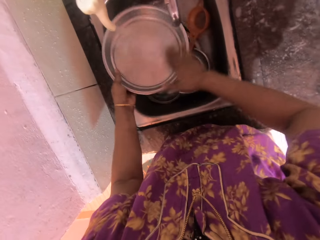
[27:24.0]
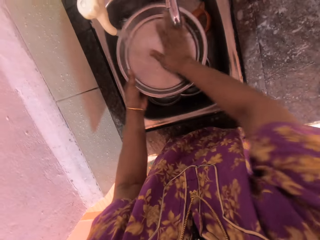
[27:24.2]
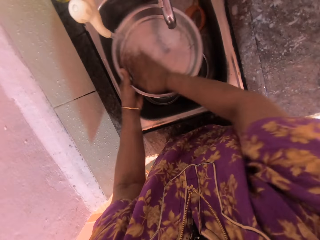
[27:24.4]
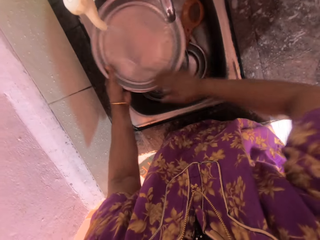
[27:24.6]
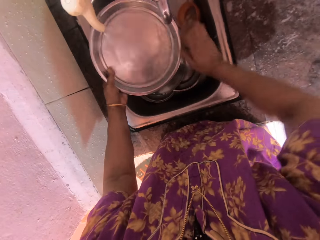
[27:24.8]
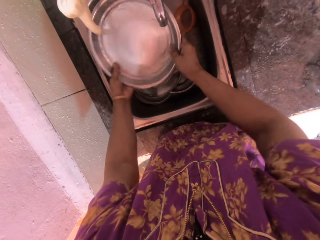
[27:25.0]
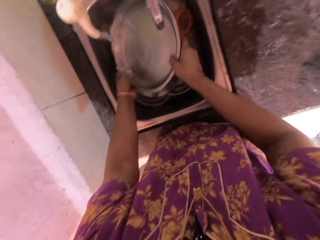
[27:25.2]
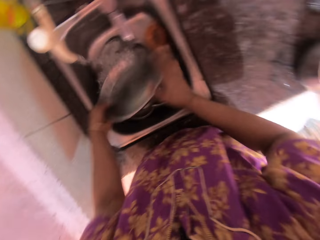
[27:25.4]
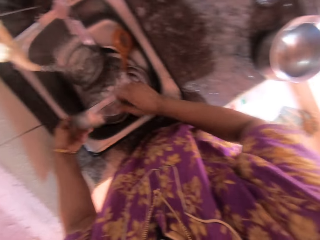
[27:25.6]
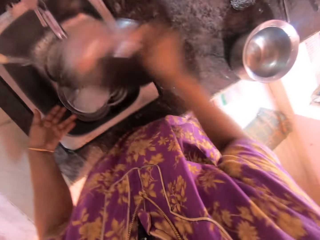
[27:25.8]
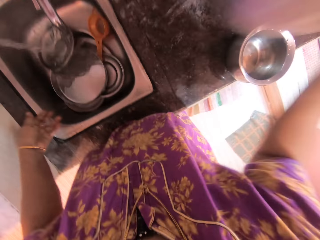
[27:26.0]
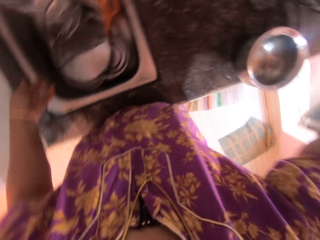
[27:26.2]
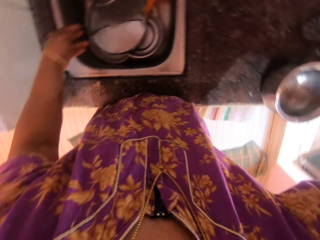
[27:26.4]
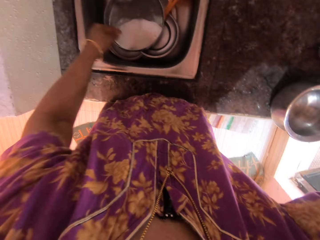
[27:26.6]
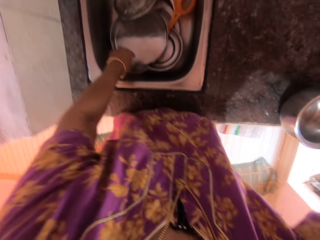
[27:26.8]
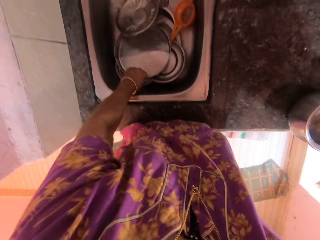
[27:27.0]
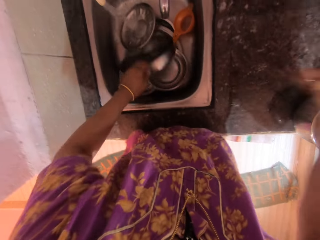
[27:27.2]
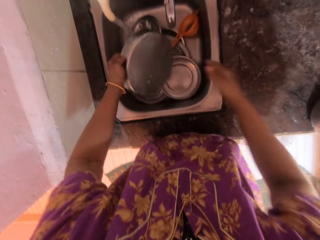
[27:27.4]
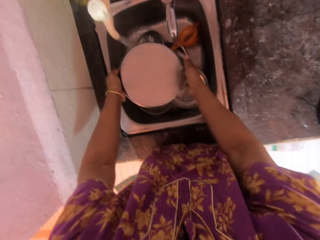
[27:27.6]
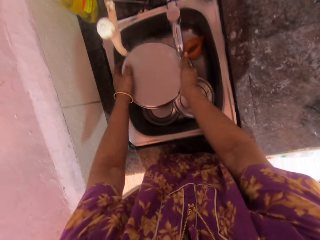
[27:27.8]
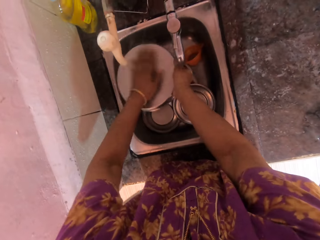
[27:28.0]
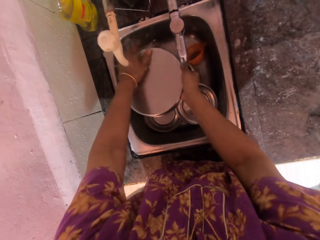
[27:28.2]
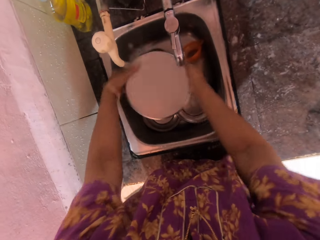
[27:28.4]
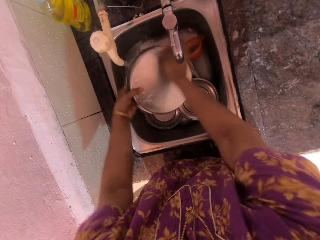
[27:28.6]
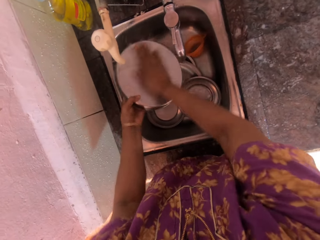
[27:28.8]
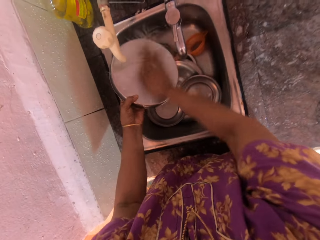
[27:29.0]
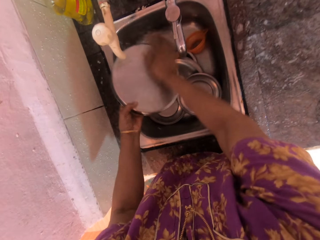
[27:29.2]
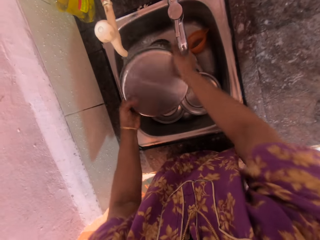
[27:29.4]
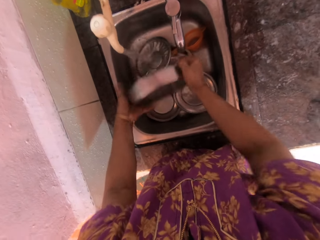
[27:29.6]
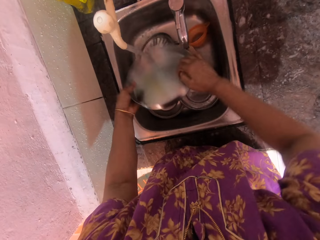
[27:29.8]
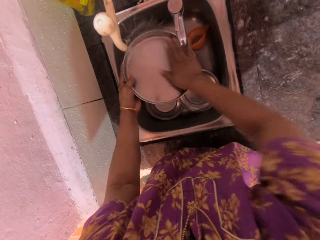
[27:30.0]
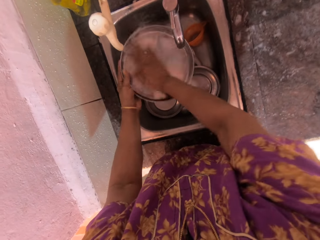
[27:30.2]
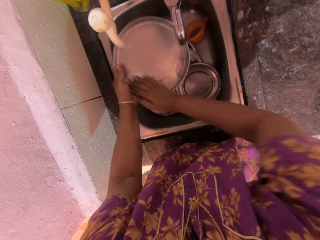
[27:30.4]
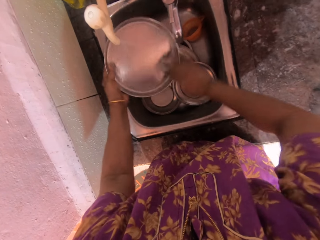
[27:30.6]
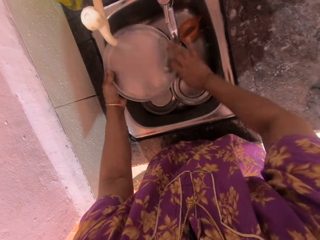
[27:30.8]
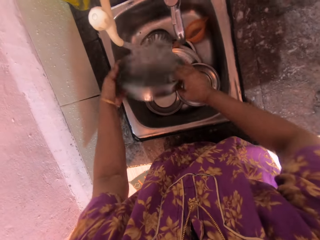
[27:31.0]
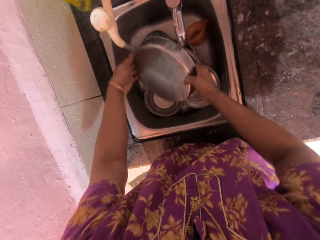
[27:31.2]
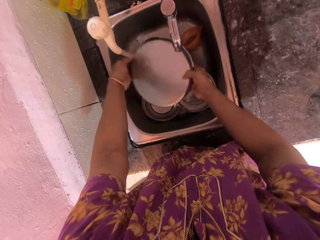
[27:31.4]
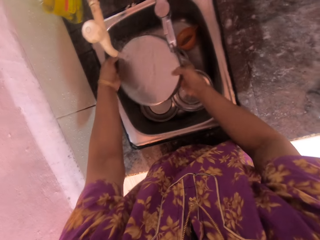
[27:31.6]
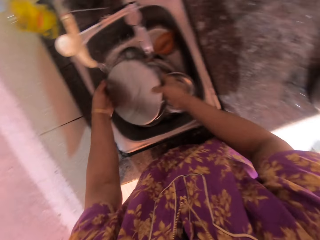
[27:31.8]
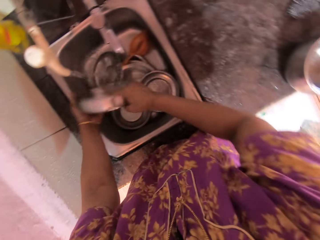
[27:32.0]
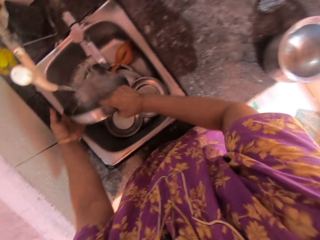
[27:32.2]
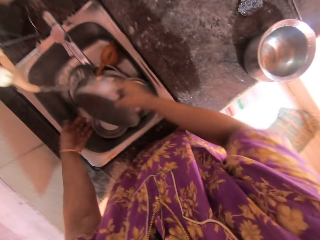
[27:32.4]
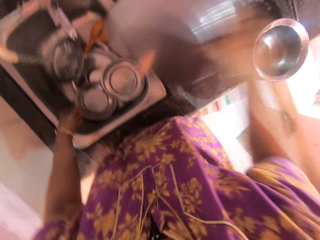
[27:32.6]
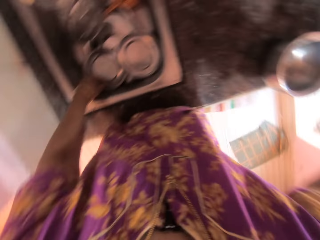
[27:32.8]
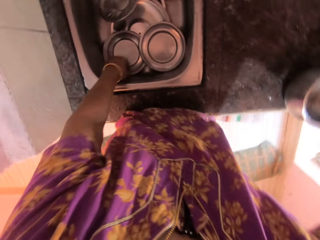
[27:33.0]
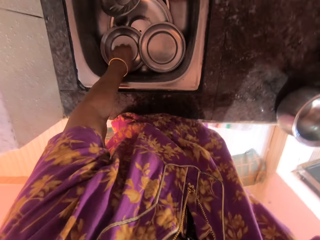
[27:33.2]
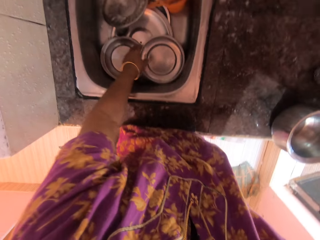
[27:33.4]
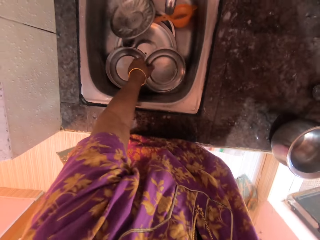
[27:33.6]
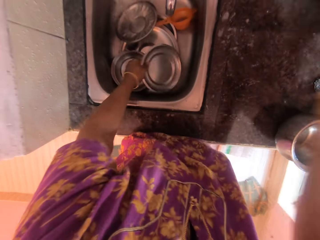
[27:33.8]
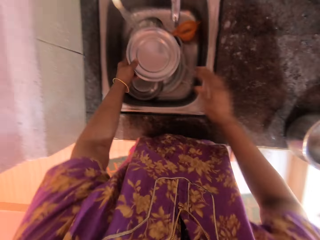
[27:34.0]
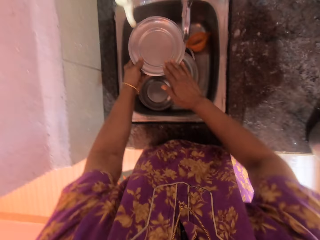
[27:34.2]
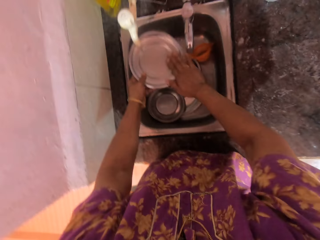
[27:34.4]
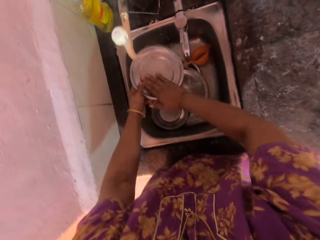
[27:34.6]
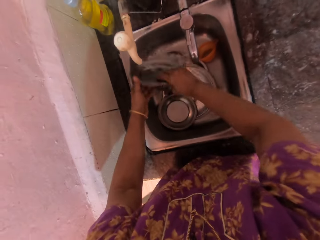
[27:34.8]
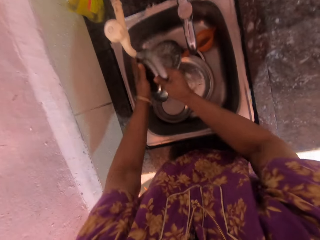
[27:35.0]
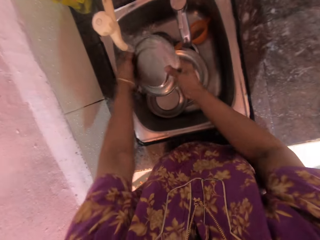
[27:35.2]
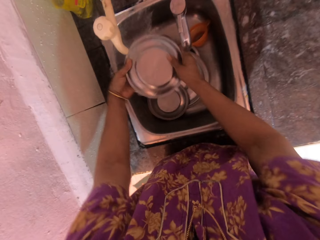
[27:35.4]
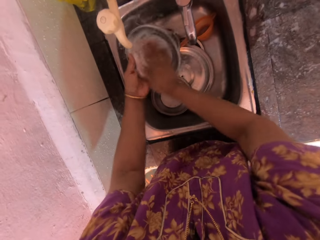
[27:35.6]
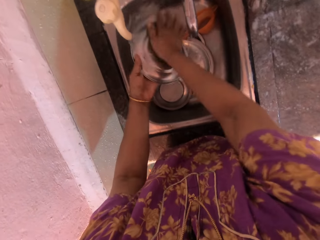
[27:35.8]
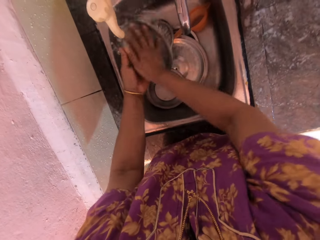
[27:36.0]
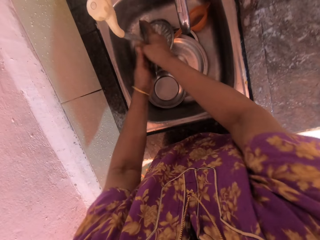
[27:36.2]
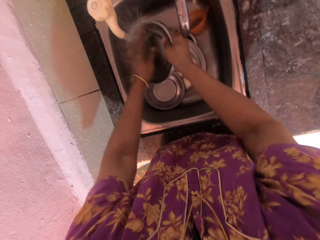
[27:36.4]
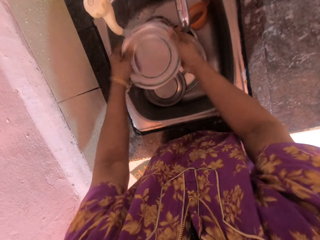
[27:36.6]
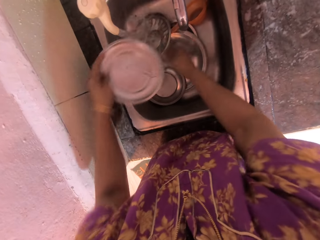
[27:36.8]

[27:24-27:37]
The camera wearer drops the stainless dish in the plate basket with her right hand. She rinses the stainless dish with running water from the faucet with both hands in the kitchen sink. She holds a cover. She washes the cover. She drops the stainless dish in the plate basket with her right hand. She rinses the stainless dish with running water from the faucet with both hands in the kitchen sink.

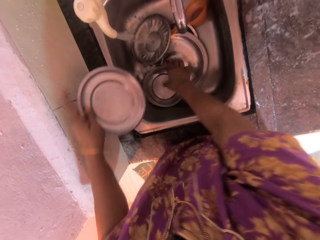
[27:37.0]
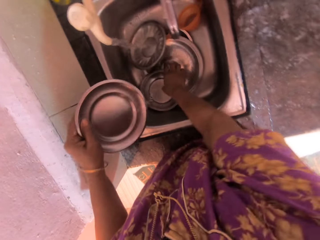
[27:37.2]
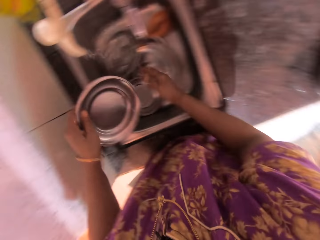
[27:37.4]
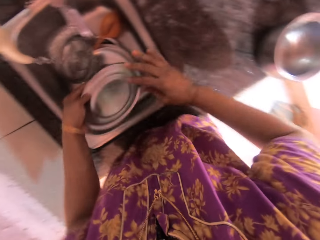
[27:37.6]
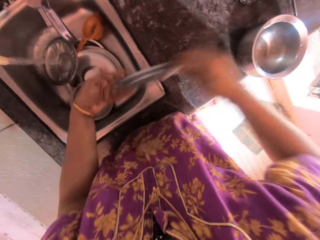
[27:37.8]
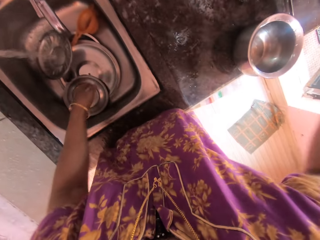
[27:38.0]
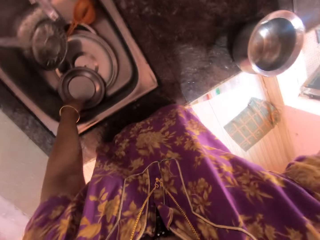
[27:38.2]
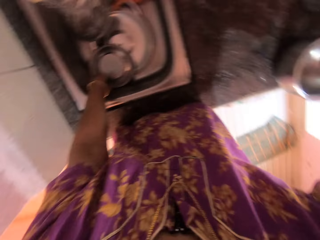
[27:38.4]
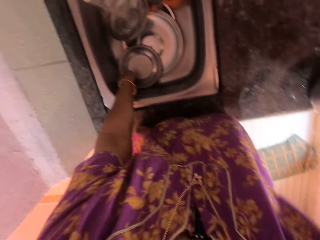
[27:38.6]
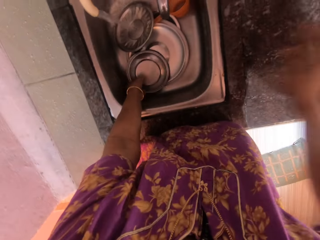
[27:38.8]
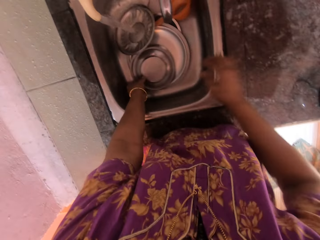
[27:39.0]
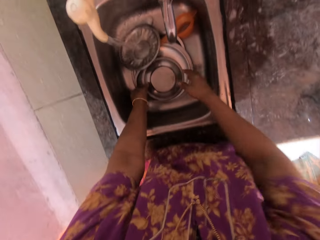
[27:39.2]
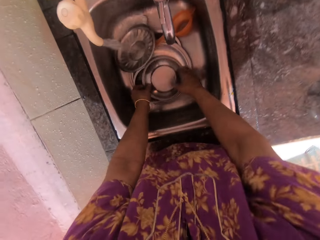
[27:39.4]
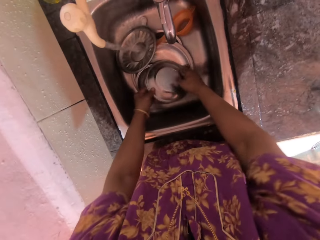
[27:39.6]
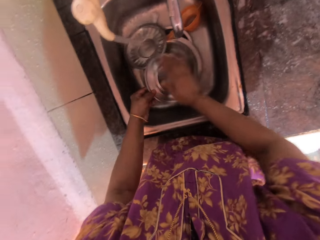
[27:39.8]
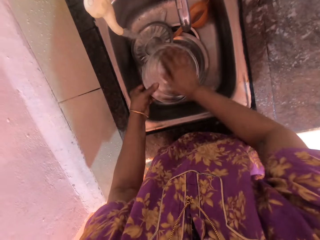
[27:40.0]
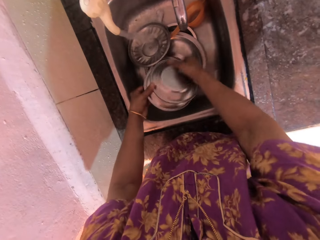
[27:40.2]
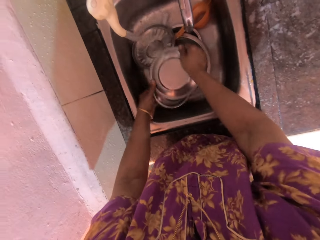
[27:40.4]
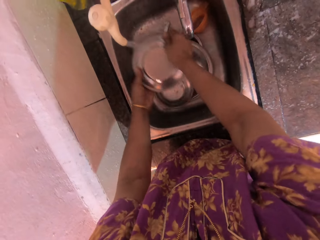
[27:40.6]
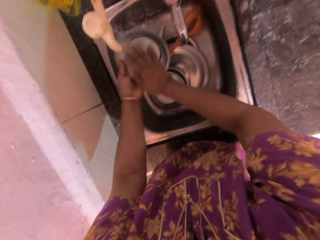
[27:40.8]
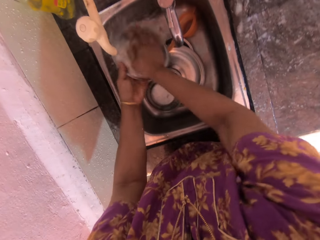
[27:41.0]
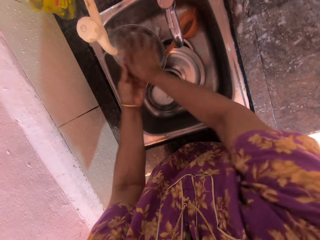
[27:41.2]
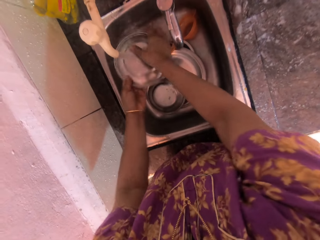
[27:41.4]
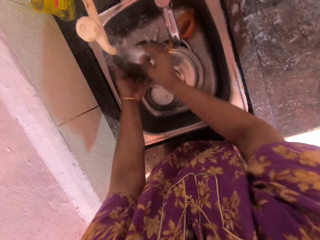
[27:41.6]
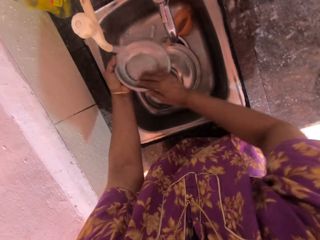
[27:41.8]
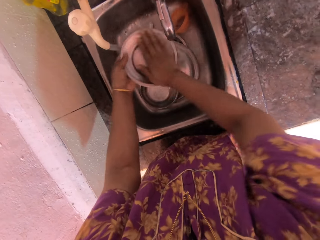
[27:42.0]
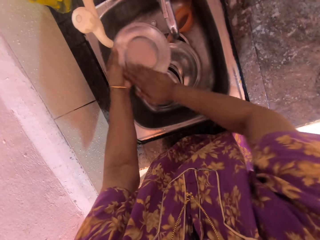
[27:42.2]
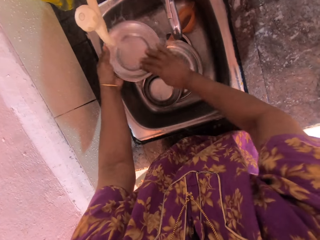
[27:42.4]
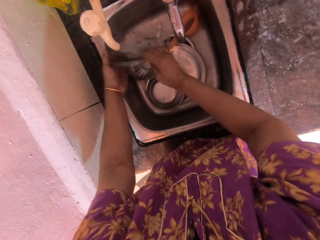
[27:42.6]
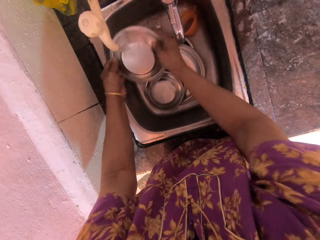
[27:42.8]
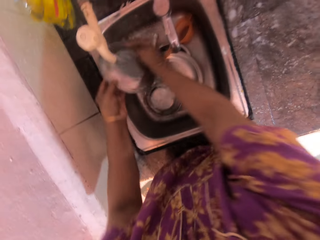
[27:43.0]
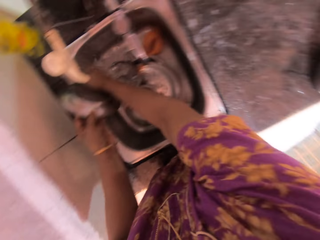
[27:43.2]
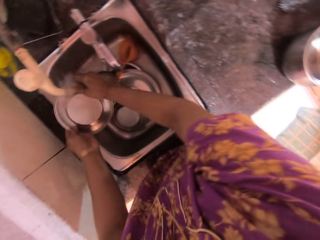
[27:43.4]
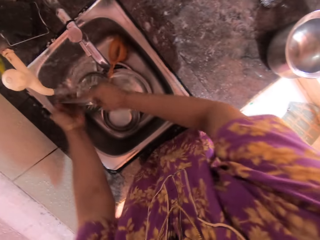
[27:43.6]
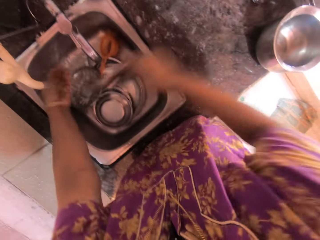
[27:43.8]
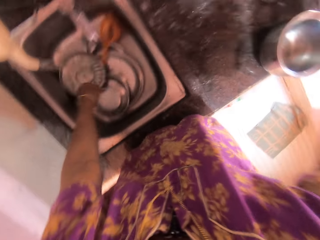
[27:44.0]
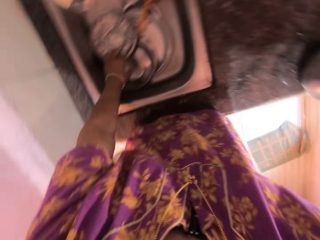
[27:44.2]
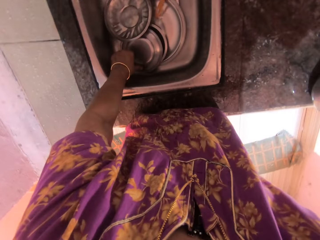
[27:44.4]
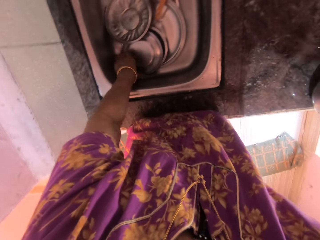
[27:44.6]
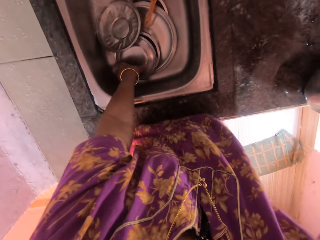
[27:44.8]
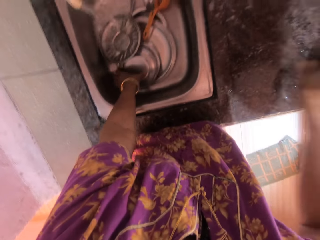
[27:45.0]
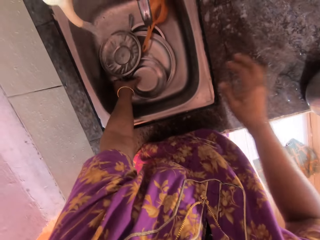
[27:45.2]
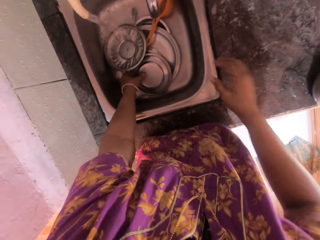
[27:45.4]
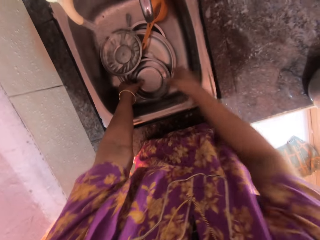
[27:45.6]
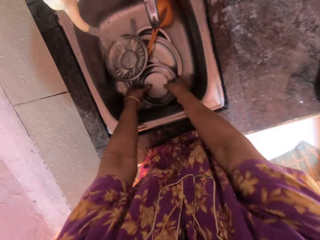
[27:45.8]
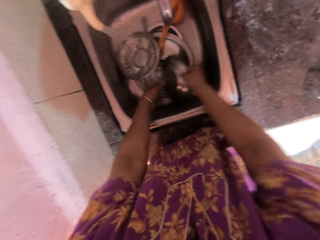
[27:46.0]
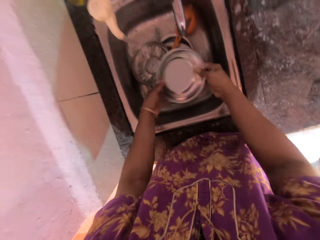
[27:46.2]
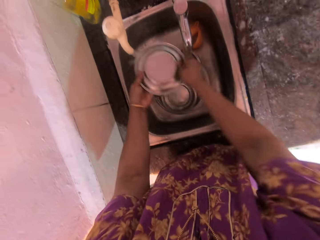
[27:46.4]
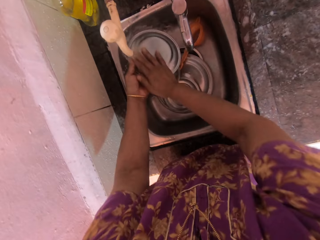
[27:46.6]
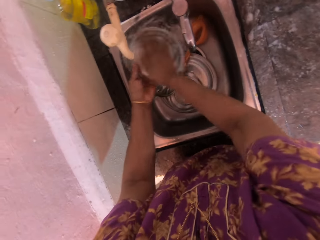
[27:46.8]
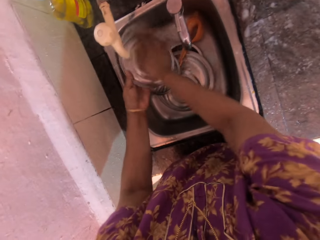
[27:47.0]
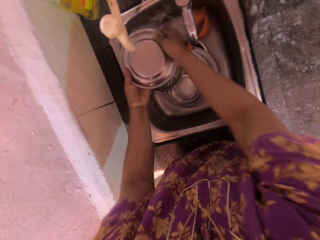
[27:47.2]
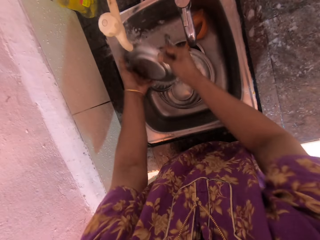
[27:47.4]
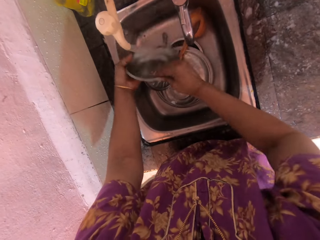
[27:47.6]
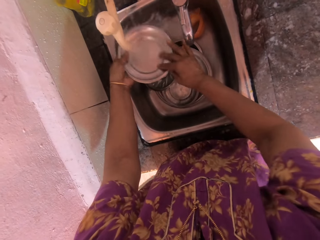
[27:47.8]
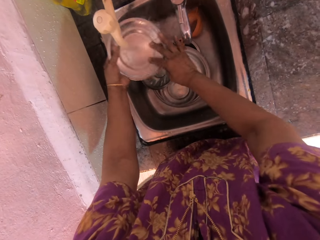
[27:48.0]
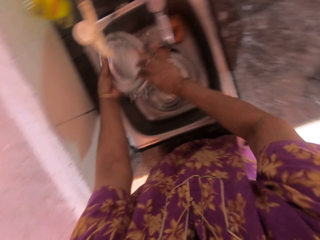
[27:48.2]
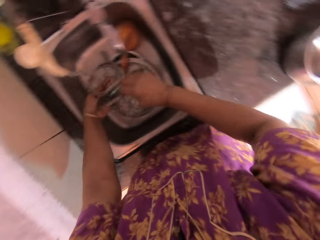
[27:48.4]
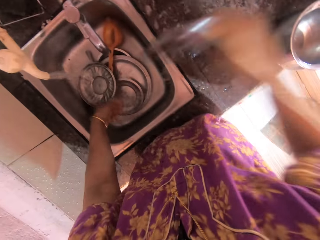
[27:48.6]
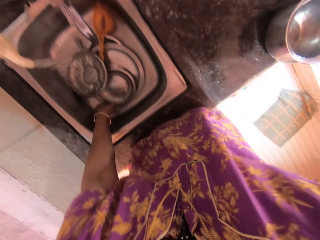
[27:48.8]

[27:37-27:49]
The camera wearer drops the stainless dish in the plate basket with her right hand. She rinses the stainless dish with running water from the faucet with both hands in the kitchen sink. She drops the stainless dish in the plate basket with her right hand. She rinses the stainless dish with running water from the faucet with both hands in the kitchen sink.
